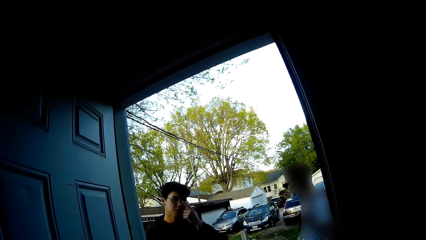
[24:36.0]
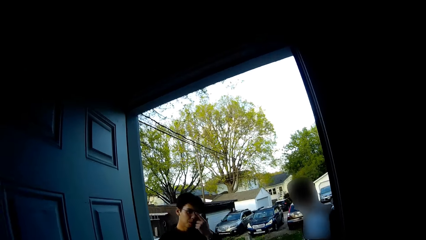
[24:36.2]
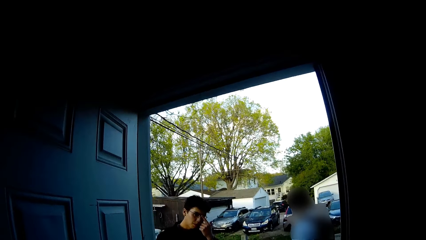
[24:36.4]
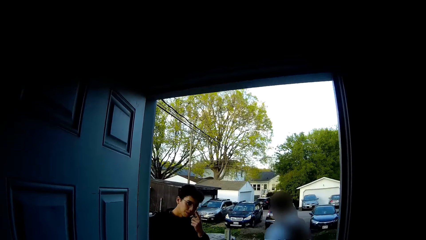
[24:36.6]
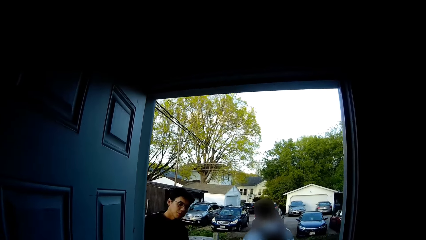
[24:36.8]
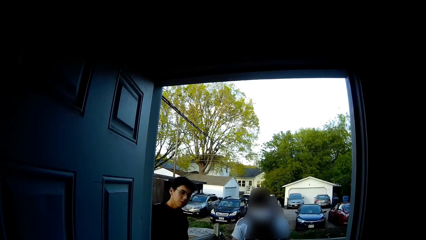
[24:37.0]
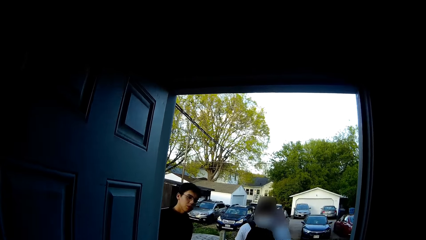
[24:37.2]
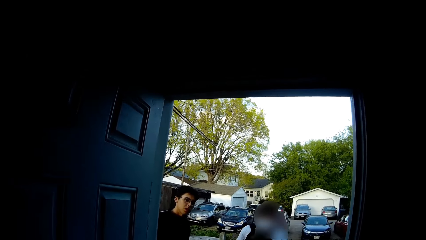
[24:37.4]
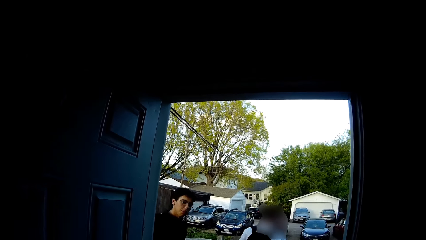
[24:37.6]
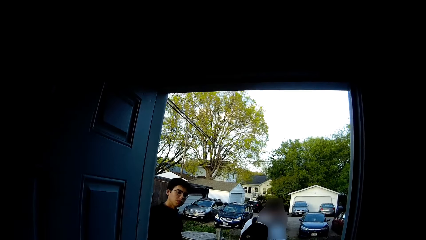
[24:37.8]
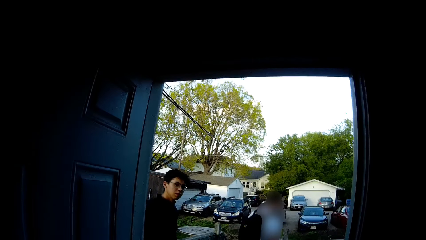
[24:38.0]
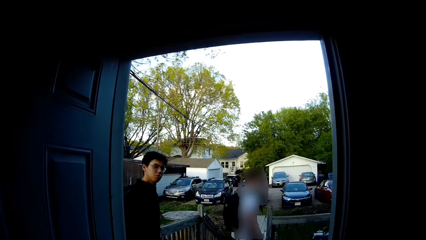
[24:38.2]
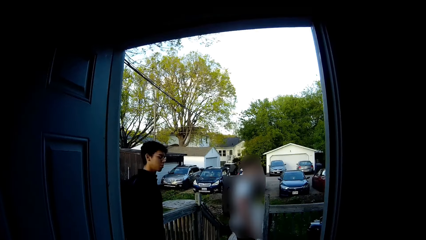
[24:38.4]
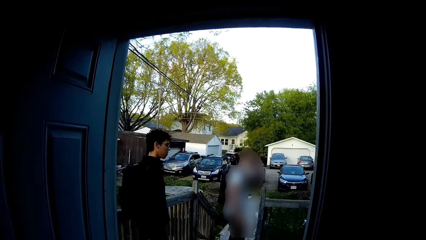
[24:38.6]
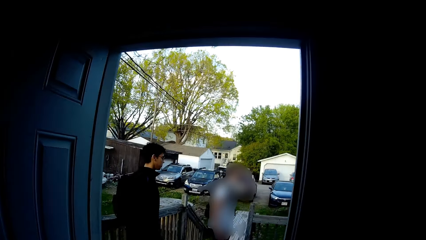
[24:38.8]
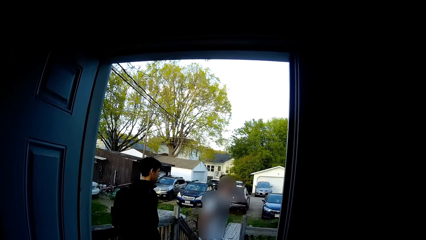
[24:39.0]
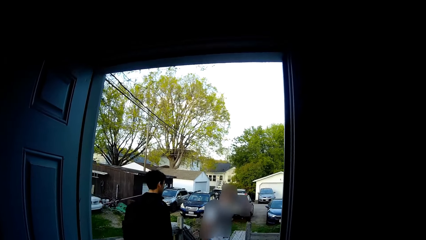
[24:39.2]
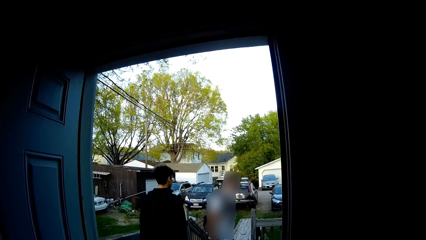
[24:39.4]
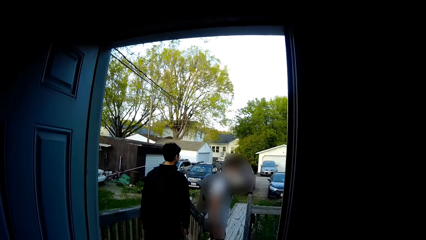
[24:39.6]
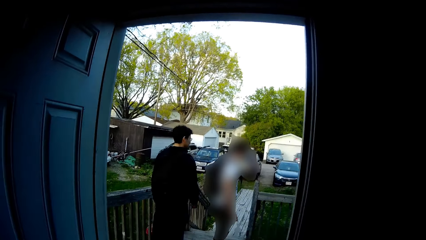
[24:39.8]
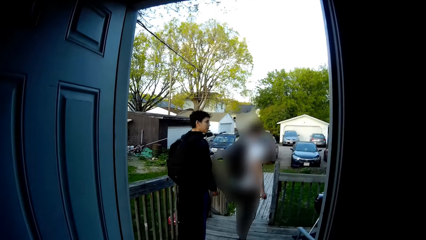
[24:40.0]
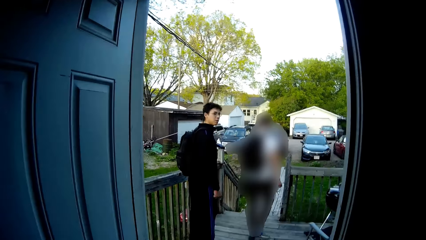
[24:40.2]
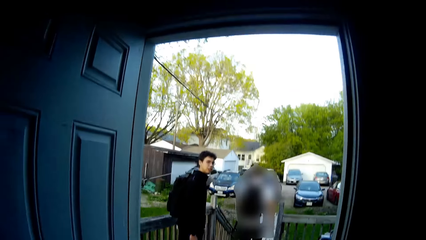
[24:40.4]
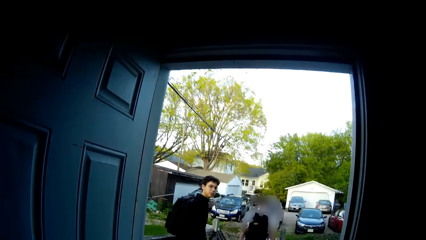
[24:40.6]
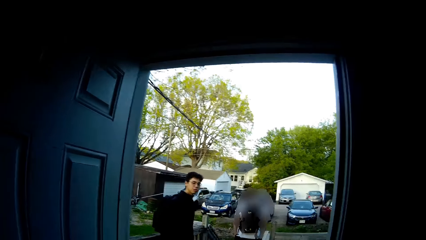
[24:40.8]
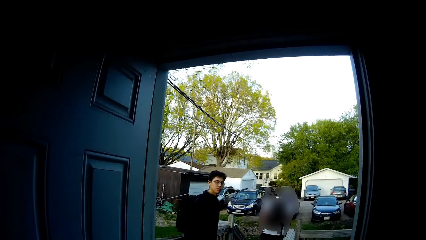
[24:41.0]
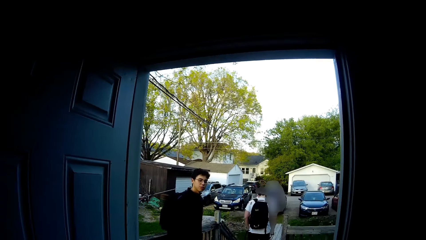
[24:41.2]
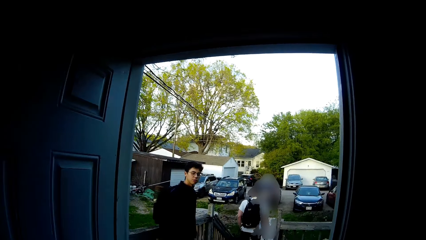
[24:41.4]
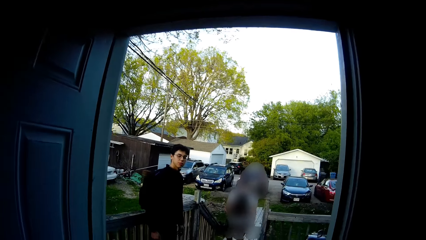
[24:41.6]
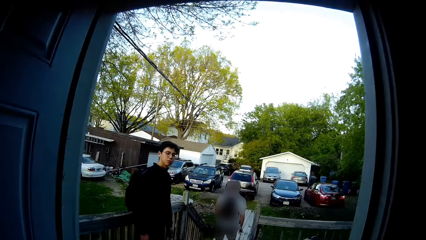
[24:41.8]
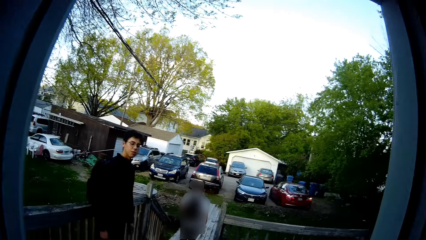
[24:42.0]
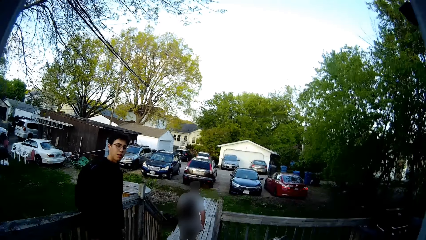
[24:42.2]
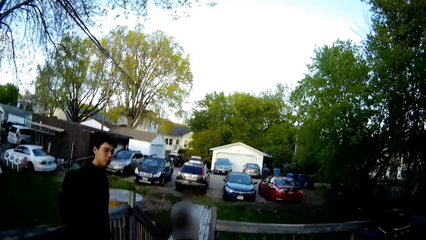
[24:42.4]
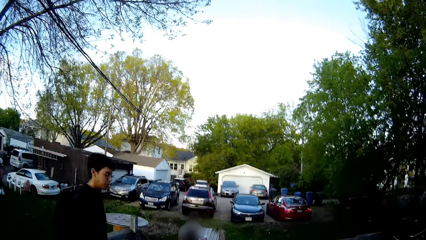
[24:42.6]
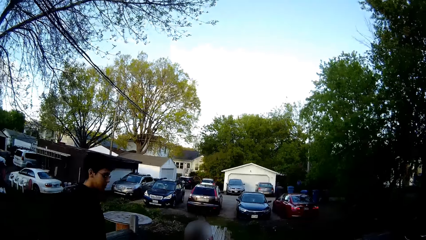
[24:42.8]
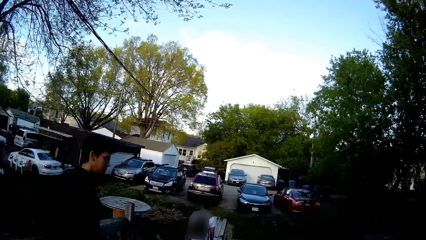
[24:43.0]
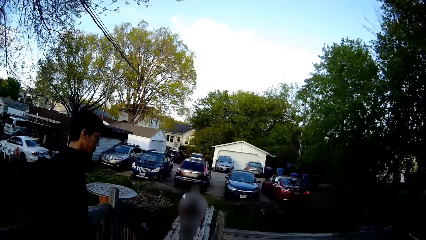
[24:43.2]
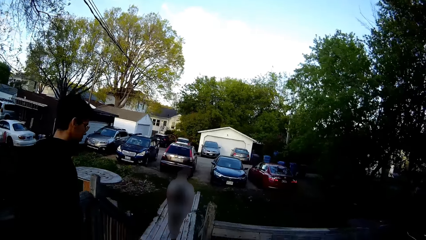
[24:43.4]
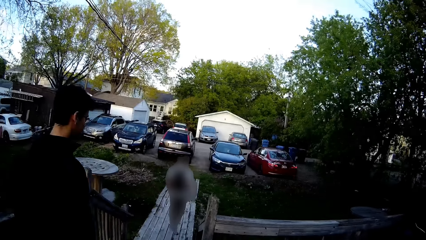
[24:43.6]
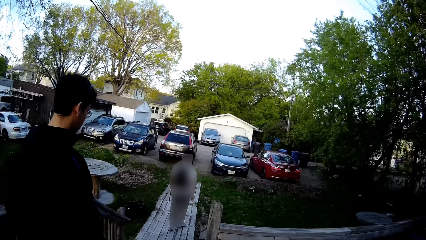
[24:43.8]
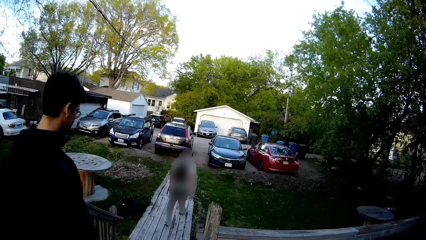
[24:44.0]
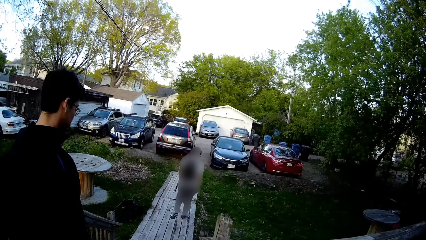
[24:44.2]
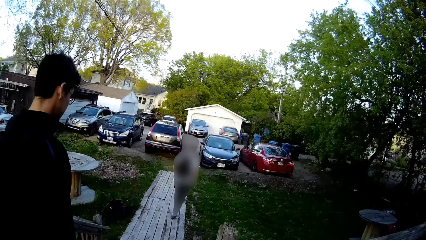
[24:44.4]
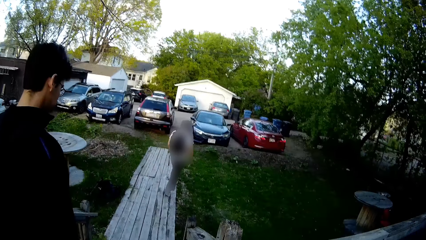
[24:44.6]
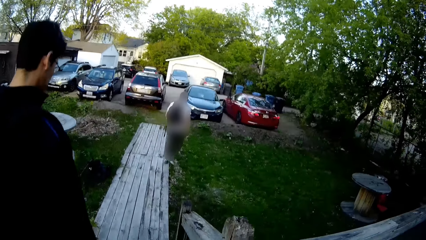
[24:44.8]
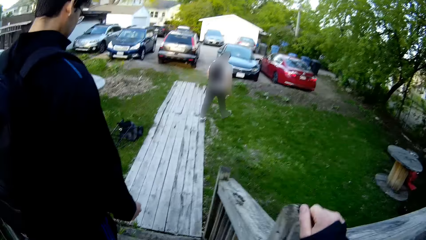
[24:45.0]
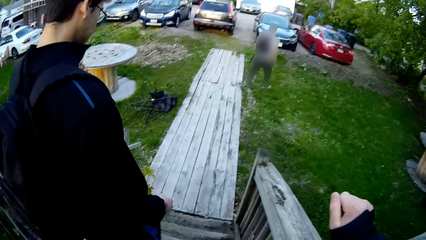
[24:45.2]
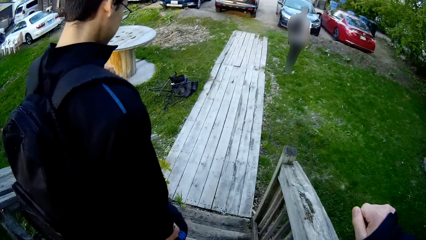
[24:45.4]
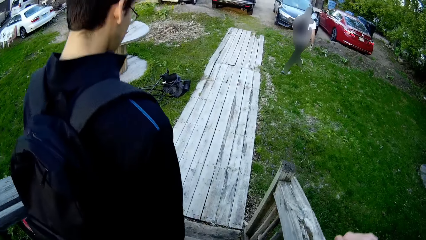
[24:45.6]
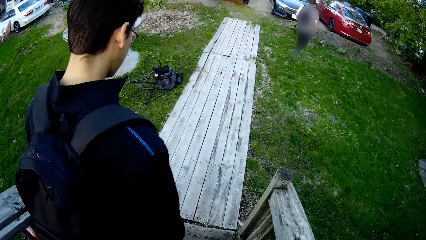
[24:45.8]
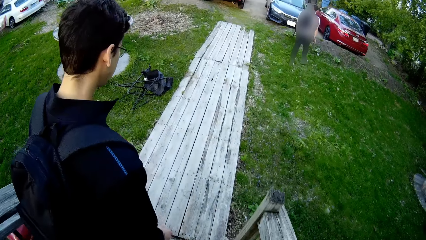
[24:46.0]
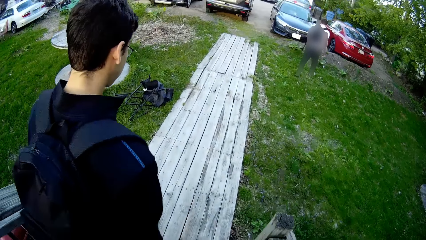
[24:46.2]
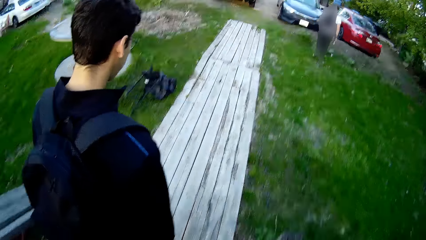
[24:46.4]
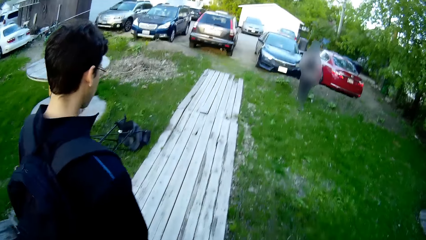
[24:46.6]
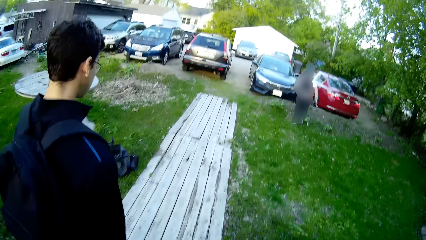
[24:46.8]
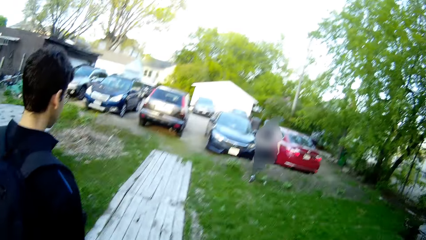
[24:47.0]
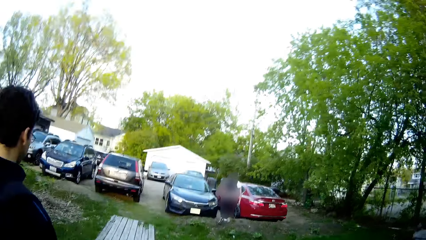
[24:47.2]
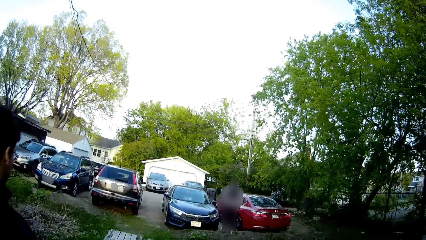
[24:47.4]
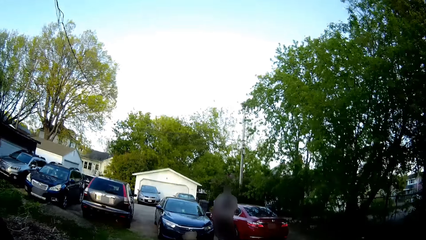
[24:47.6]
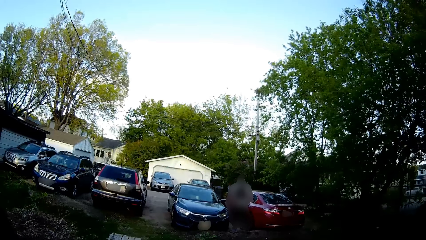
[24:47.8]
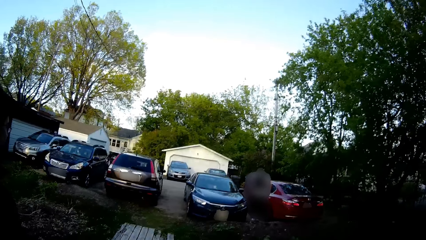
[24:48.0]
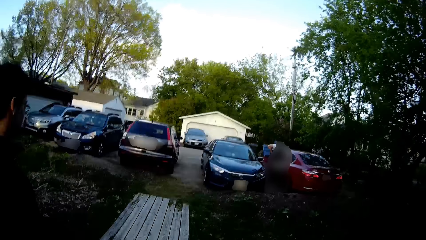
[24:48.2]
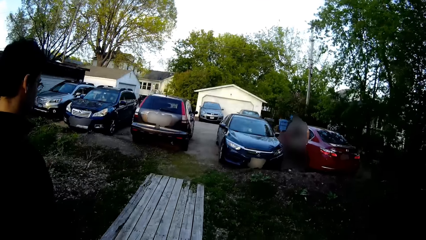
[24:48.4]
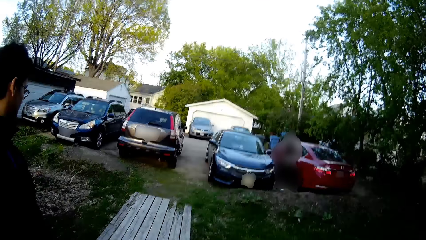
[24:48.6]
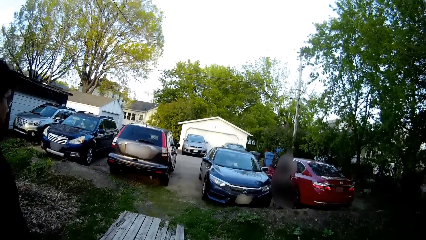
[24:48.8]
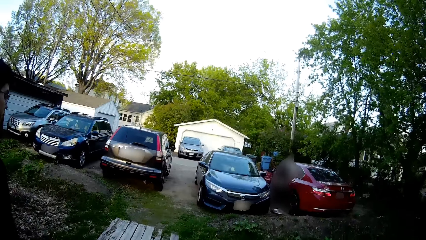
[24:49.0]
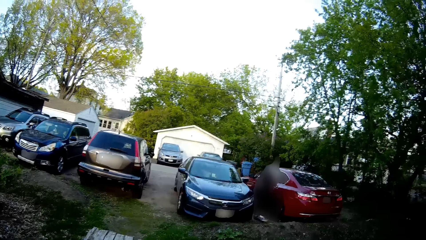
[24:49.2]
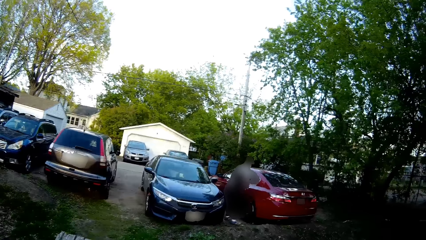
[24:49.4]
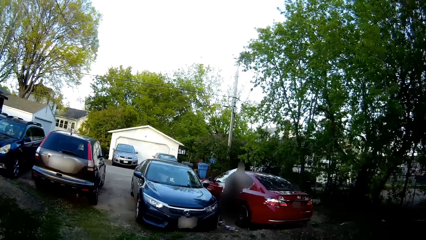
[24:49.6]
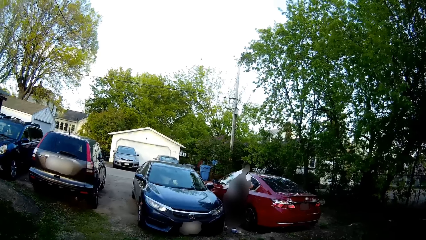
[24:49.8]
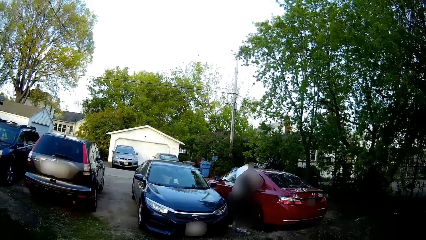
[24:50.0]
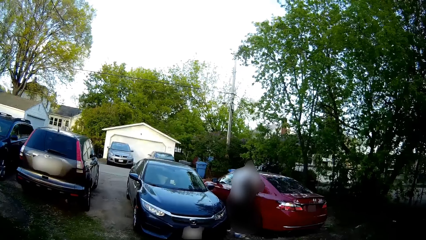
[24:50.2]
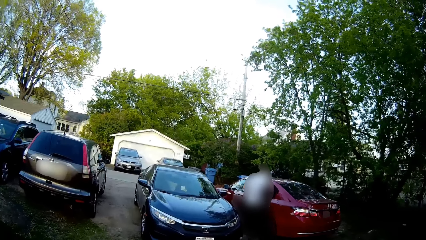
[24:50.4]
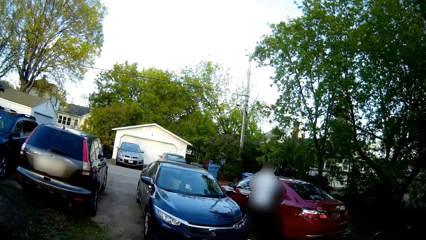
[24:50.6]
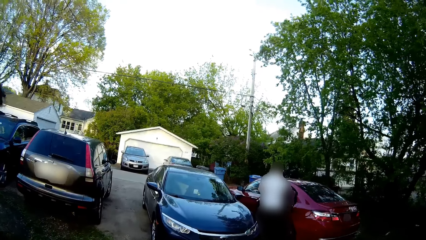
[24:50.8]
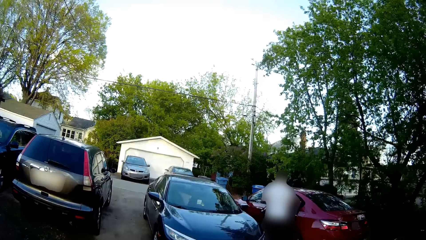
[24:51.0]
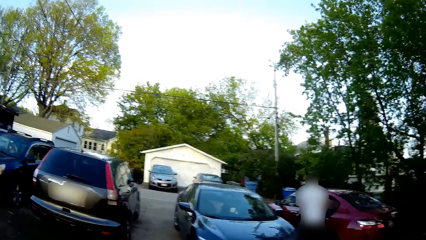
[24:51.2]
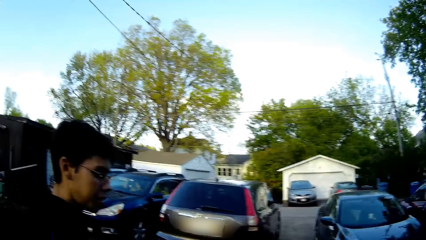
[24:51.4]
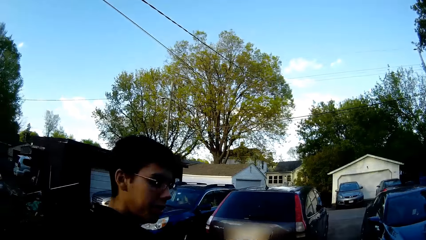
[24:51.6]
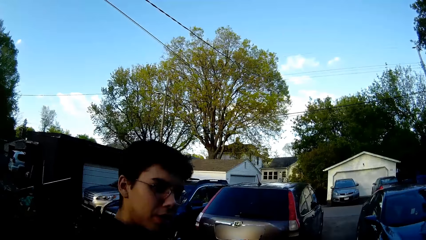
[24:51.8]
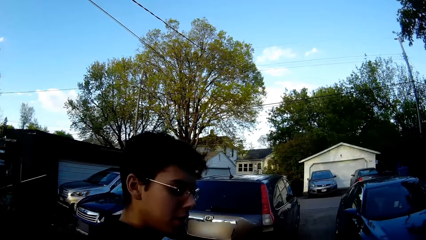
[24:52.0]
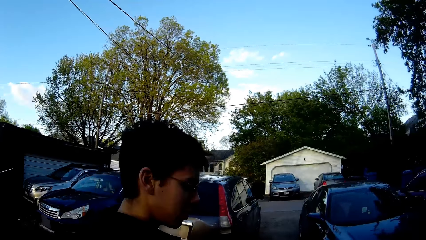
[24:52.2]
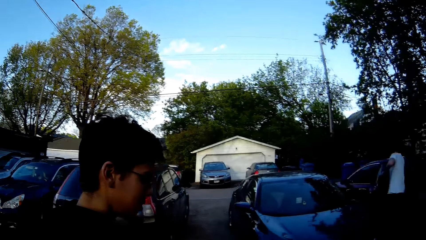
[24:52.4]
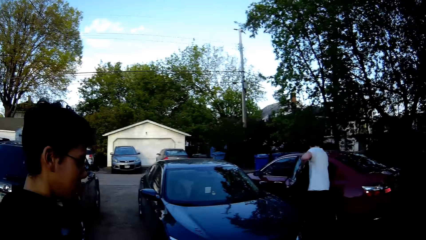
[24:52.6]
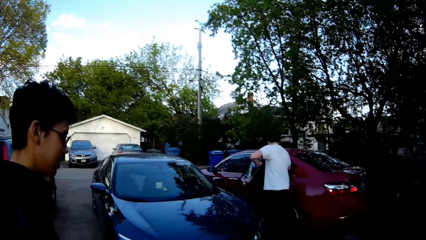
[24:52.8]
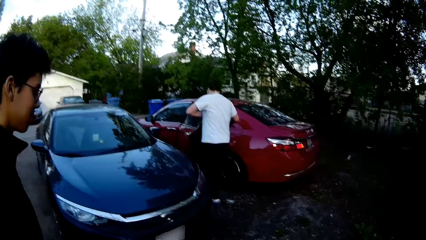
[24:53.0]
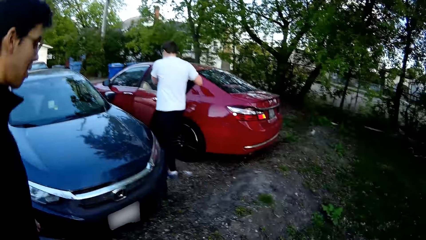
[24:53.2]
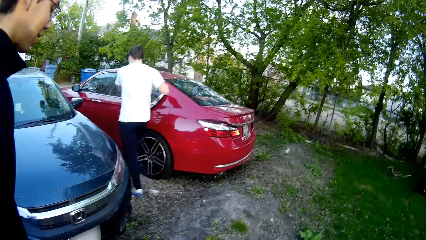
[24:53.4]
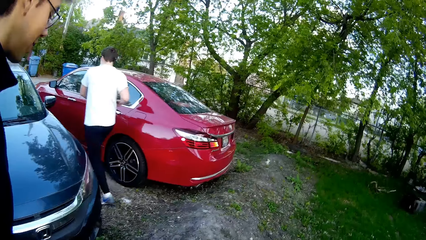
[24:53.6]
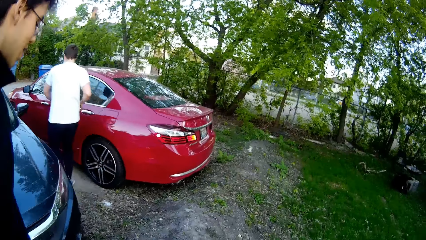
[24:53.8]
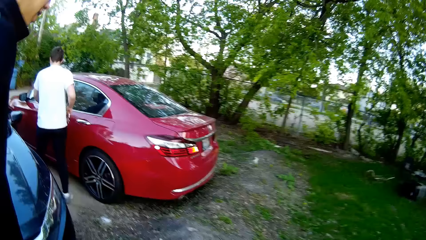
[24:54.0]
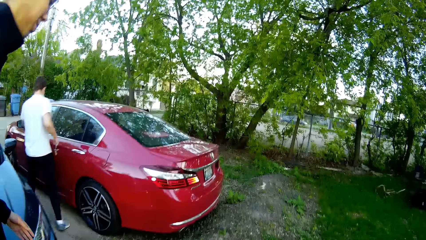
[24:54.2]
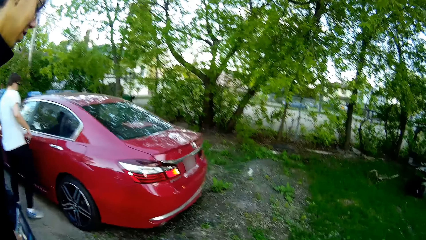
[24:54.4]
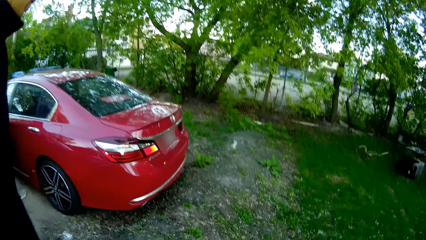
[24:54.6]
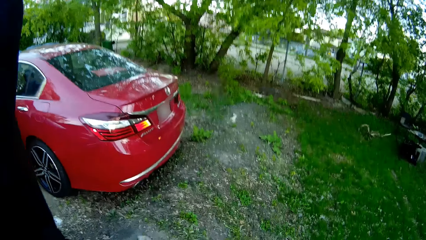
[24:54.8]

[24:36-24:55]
The camera wearer walks down a wooden staircase with a man. They talk to a man. They walk towards a red car. Another man opens the passenger door of the red car with his left hand. The first man interacts with the camera wearer. The other man closes the passenger door of the red car with his left hand.
